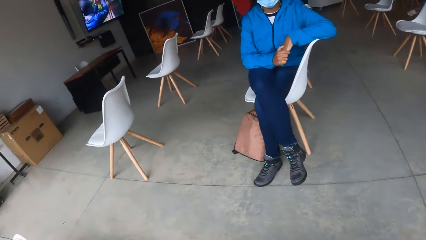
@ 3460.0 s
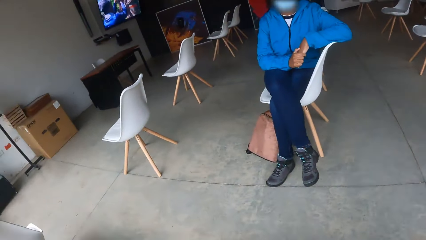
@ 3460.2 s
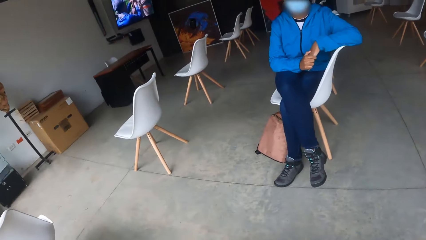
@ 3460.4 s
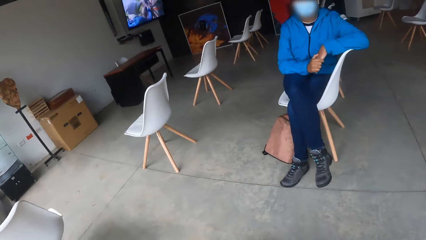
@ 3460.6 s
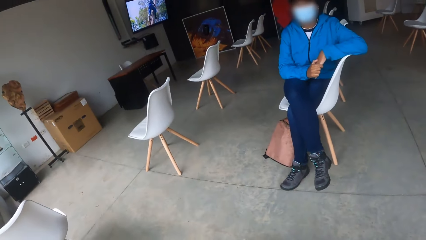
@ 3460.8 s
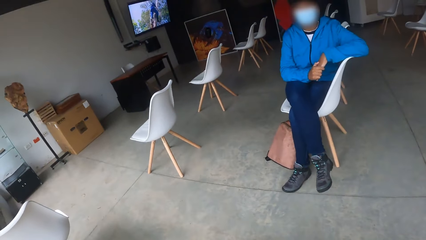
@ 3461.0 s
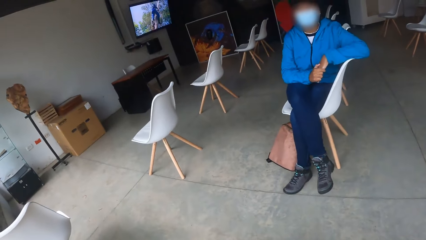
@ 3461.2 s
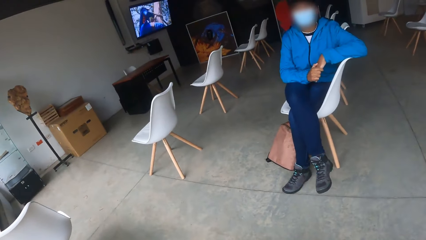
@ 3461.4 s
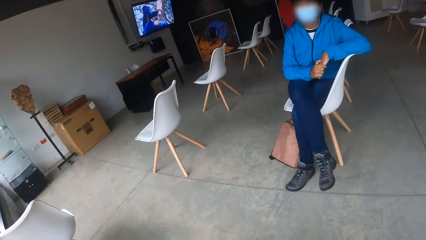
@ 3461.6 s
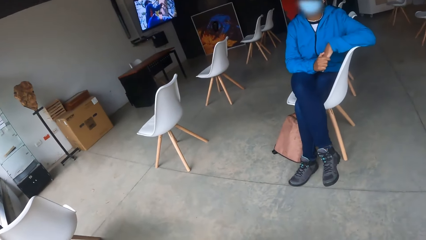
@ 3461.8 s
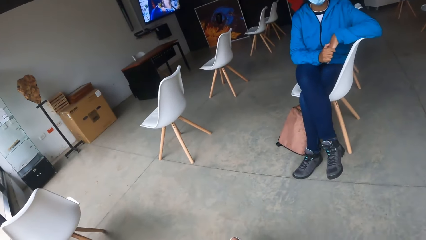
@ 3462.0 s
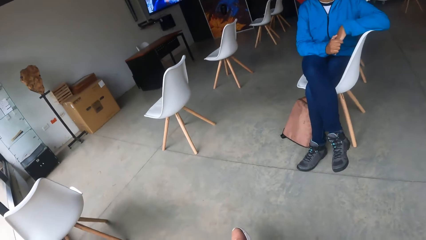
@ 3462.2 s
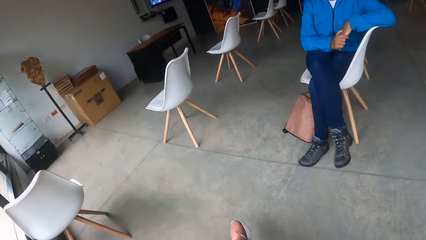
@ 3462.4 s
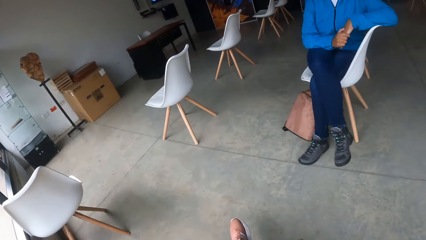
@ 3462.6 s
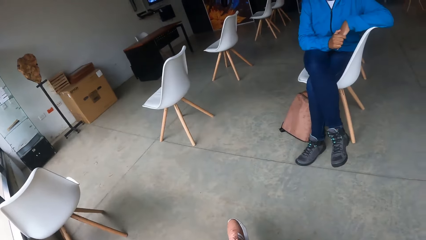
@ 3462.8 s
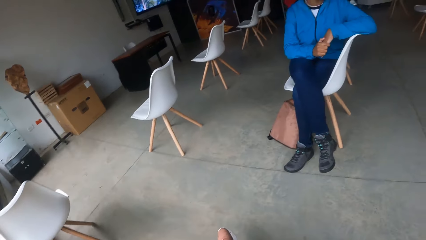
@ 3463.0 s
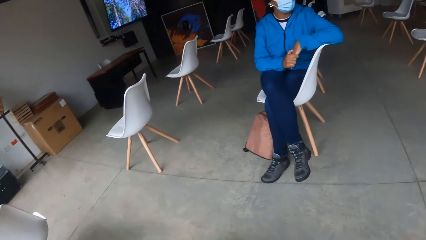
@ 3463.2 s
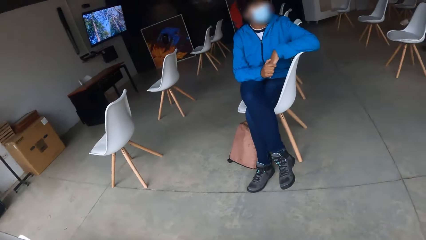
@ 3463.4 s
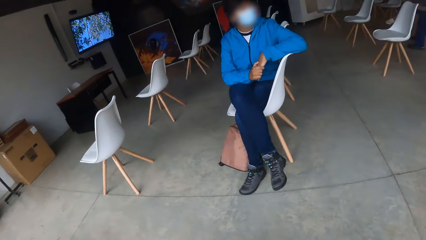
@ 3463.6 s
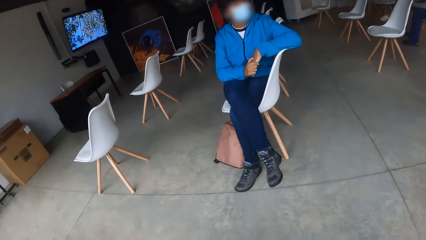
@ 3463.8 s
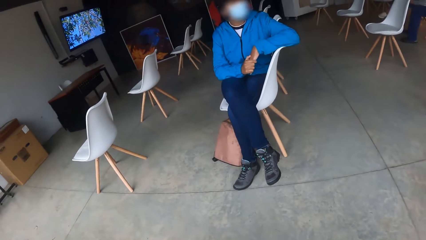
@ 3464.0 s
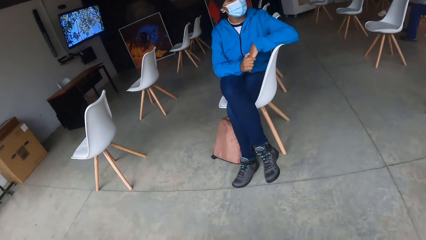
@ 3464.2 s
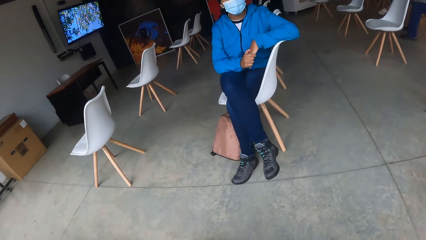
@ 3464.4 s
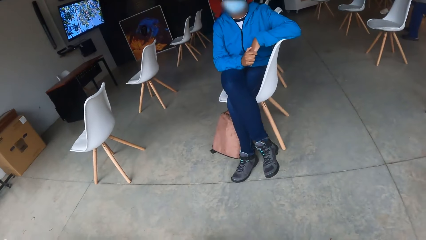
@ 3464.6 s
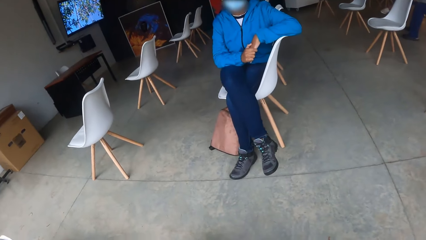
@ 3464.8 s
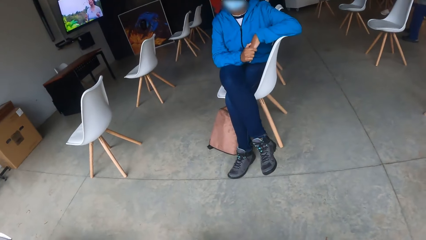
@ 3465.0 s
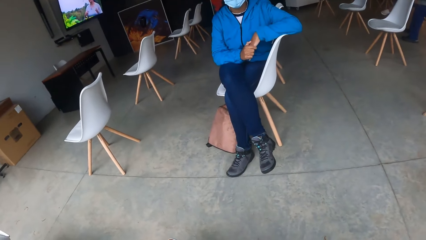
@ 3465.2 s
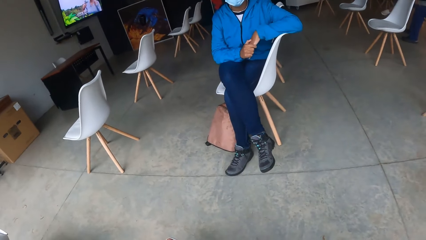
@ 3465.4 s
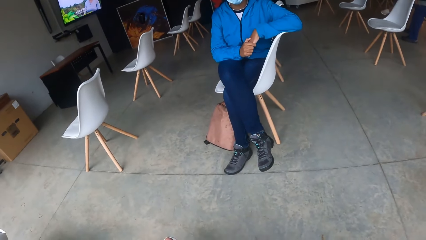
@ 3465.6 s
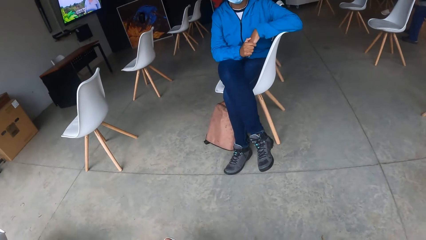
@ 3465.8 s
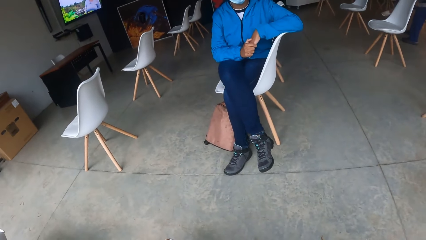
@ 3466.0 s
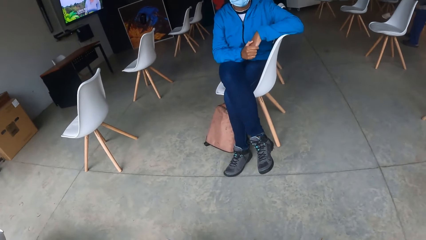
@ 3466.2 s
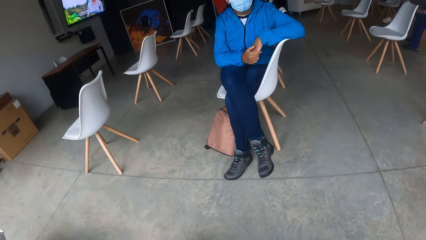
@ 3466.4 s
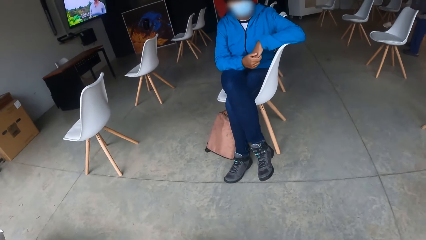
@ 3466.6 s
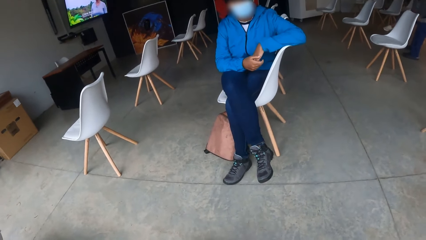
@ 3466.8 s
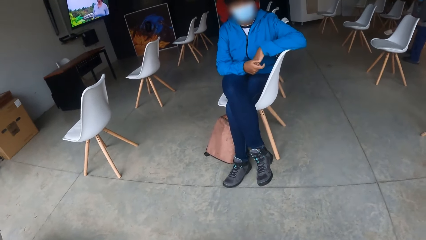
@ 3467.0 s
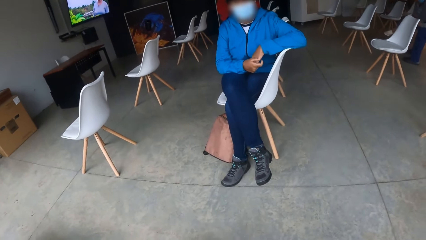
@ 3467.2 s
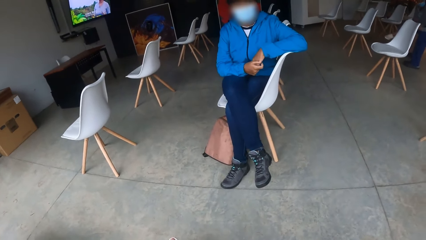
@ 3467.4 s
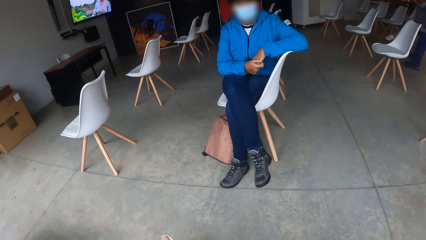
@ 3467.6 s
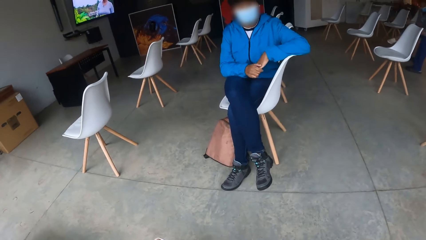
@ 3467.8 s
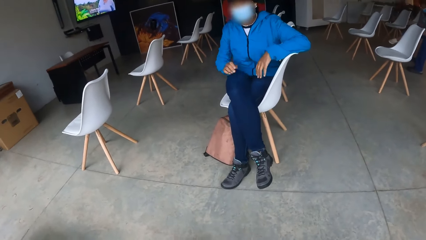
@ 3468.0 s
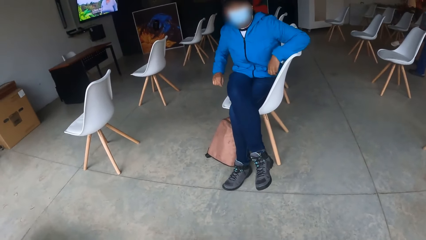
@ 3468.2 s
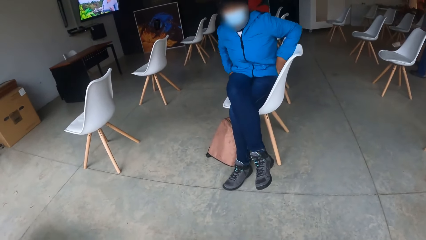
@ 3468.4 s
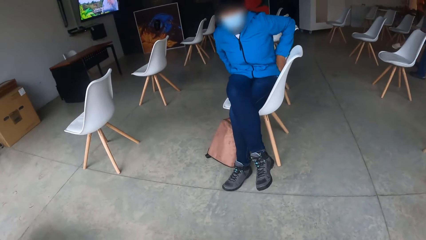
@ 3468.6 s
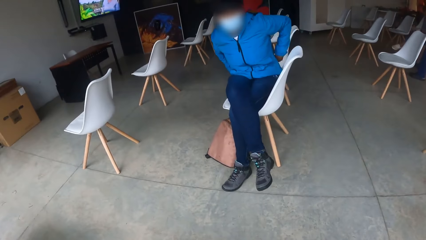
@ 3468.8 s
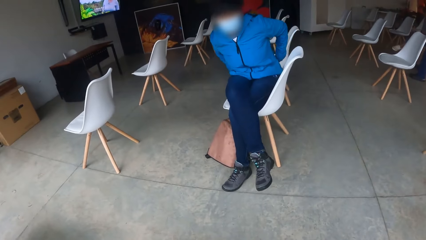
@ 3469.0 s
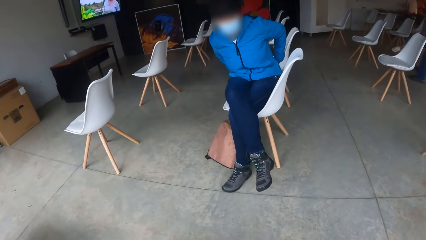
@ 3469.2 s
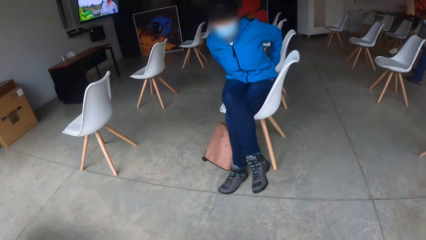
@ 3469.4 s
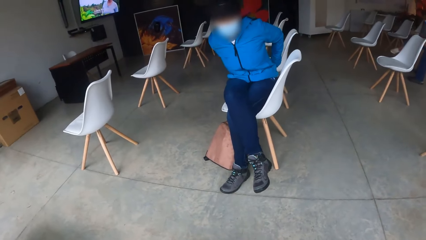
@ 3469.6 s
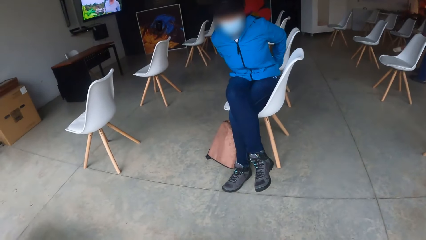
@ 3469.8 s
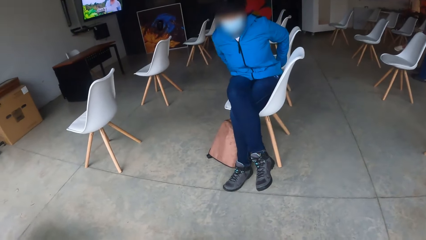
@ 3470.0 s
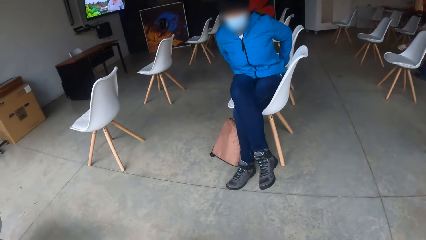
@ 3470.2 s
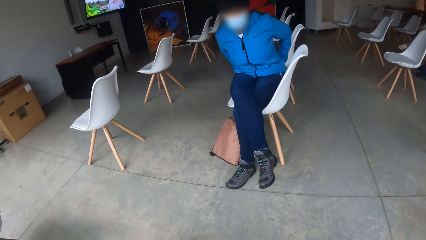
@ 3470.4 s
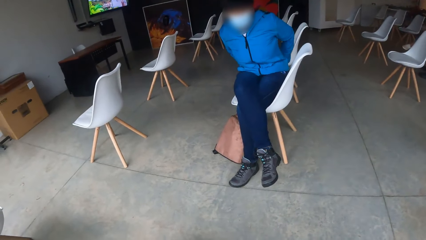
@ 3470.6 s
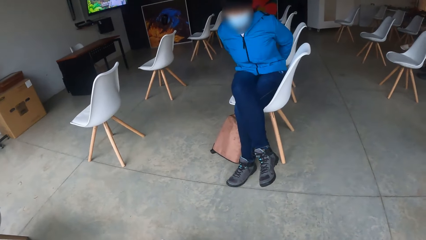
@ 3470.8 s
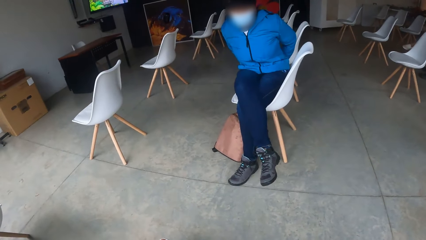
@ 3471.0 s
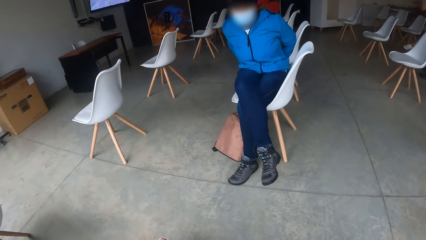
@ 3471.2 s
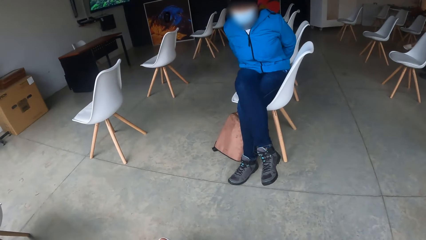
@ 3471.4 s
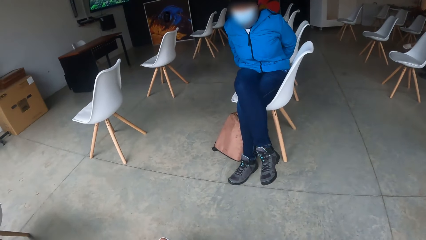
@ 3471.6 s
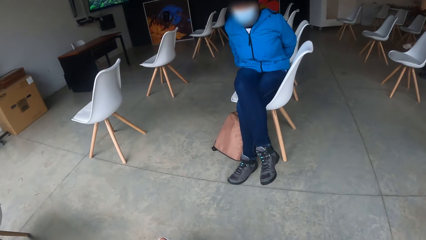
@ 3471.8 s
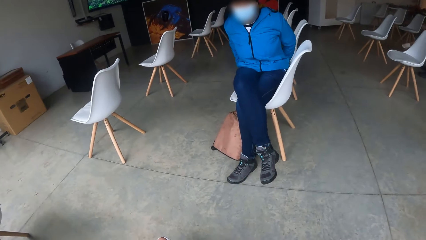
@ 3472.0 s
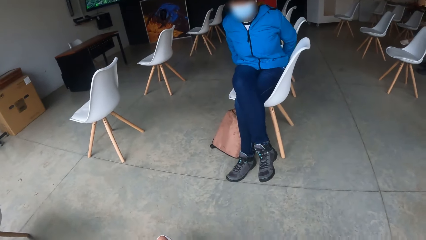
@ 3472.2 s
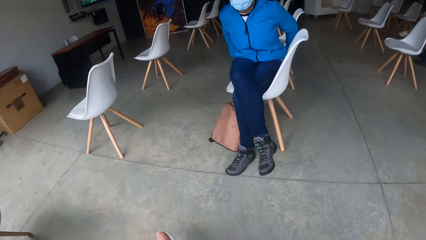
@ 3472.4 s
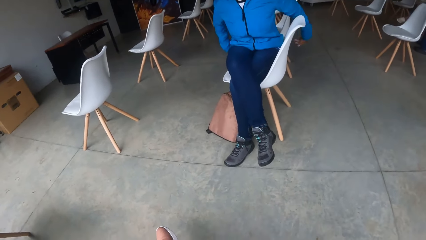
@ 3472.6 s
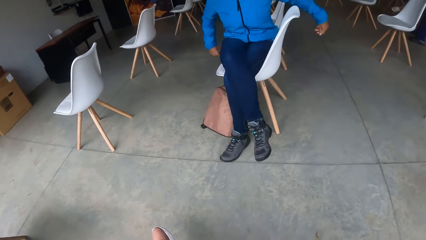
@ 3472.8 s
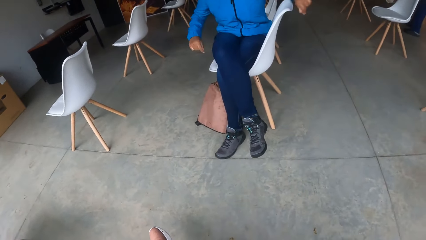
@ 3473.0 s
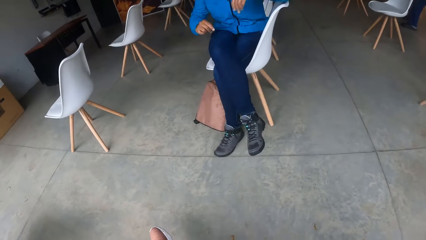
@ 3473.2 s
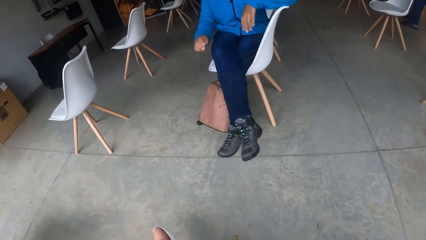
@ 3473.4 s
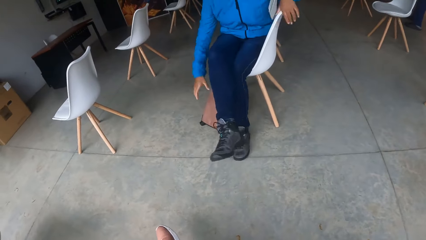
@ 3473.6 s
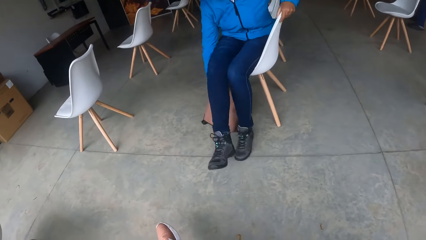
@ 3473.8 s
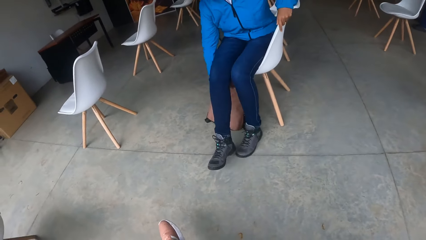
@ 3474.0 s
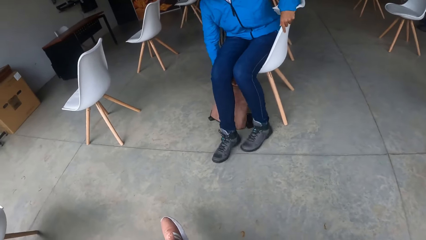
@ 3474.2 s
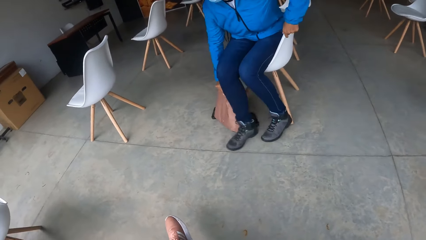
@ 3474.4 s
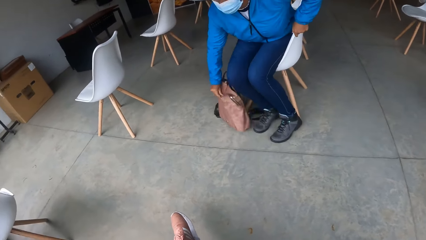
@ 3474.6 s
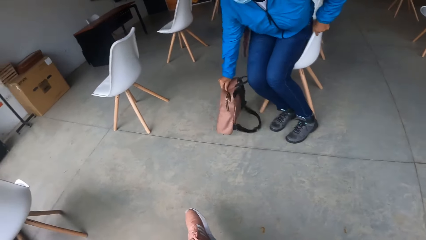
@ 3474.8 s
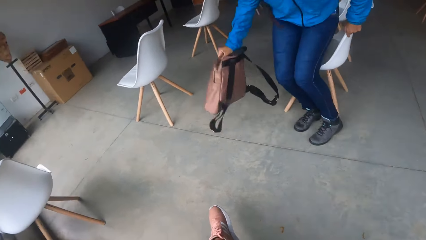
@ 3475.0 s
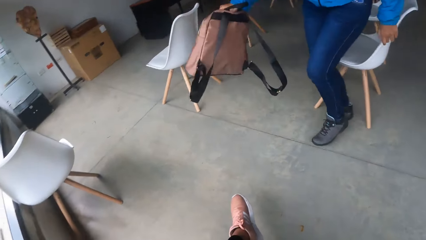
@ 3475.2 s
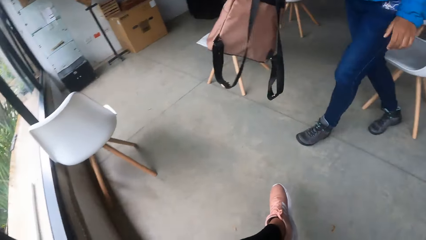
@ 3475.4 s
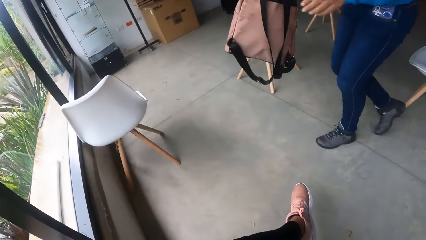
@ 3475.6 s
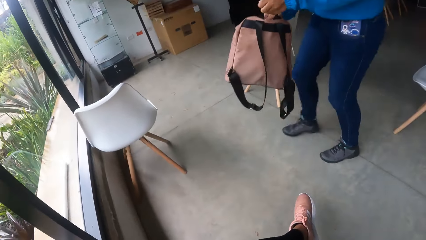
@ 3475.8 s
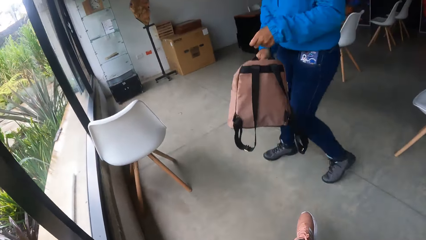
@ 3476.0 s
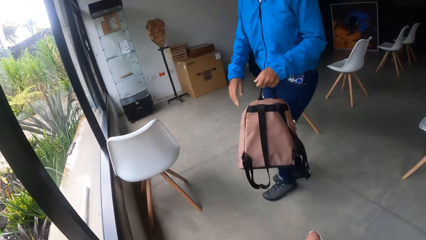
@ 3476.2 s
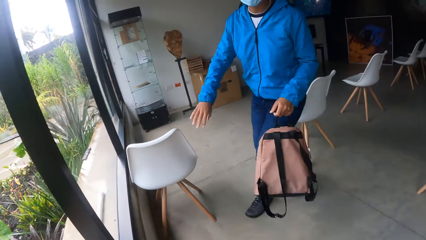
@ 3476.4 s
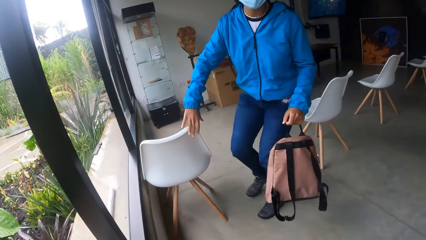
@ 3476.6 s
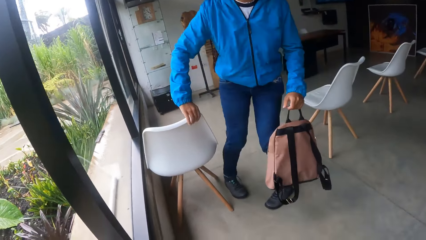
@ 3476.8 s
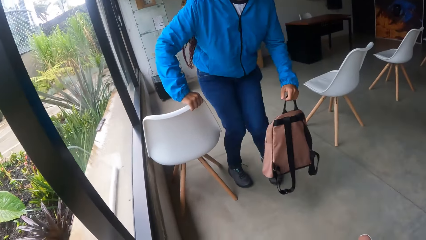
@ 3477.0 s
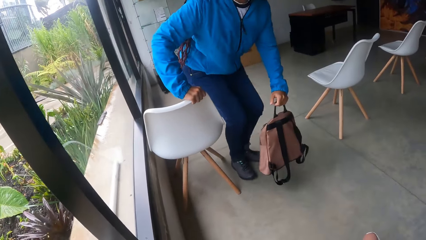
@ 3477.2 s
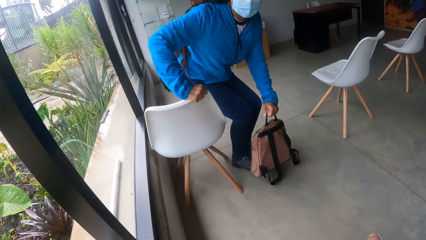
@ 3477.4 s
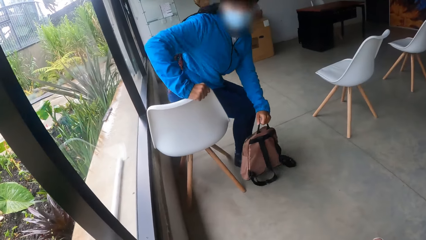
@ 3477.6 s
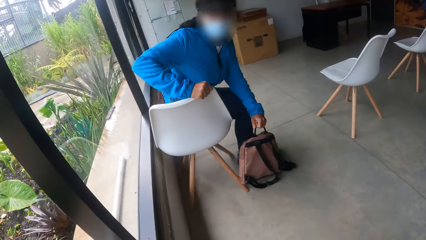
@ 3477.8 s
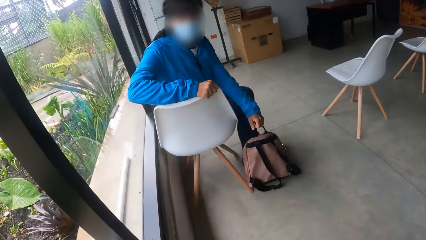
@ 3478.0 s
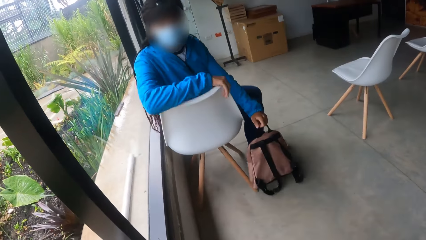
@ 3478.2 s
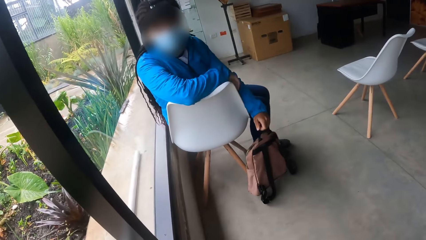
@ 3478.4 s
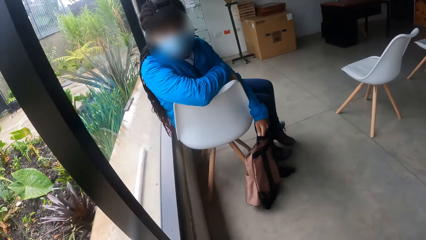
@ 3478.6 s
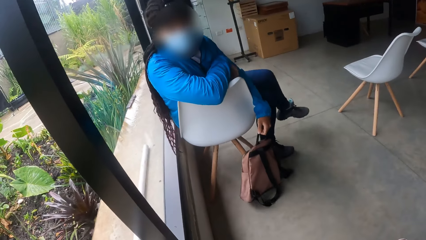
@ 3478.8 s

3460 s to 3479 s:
The women do something. A woman adjusts something with both hands. The woman picks up the bag on the floor with her right hand, gets up from the chair and switches the bag from her right hand to her left hand. The woman moves around the room. The woman touches a chair with her right hand. The woman drops the bag in her right hand on the floor. The woman sits in another chair. The camera wearer interacts with the woman.
